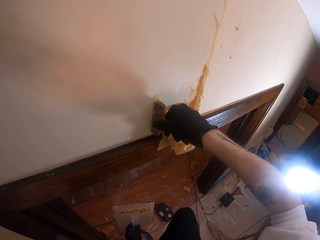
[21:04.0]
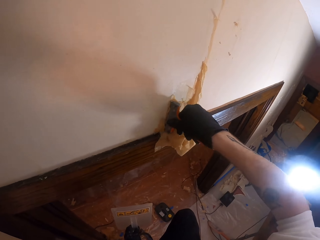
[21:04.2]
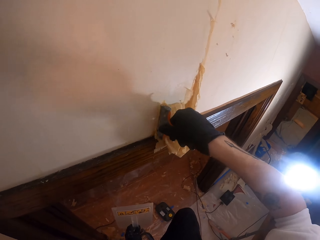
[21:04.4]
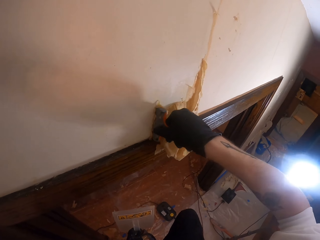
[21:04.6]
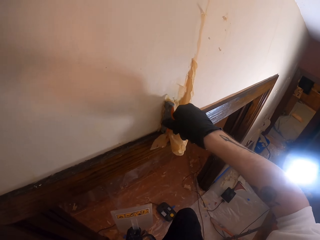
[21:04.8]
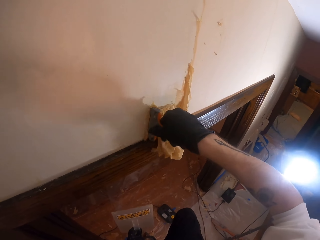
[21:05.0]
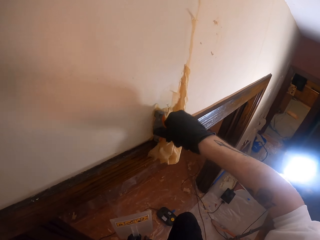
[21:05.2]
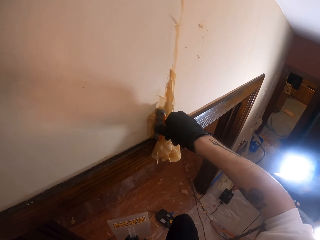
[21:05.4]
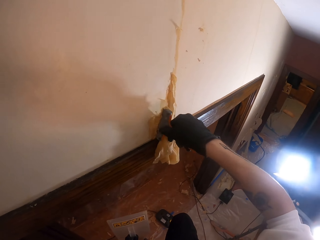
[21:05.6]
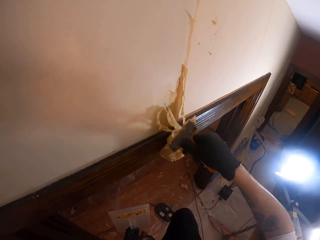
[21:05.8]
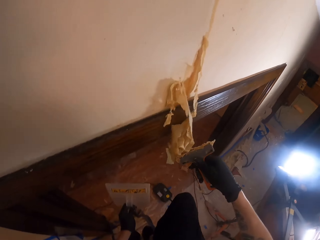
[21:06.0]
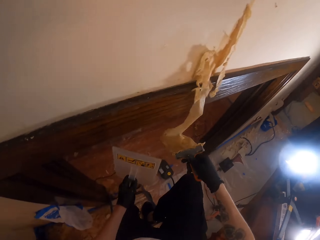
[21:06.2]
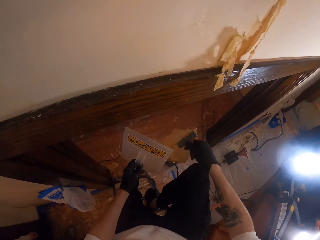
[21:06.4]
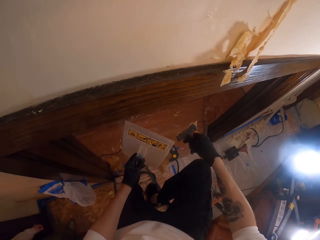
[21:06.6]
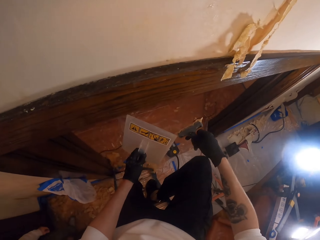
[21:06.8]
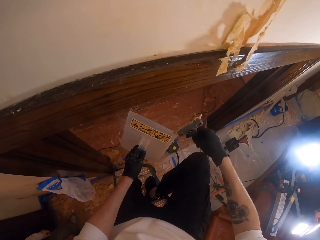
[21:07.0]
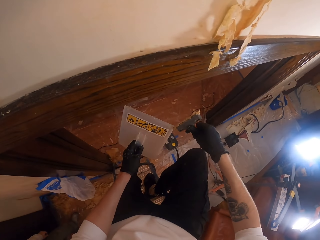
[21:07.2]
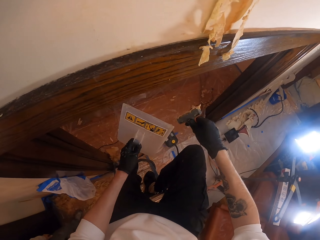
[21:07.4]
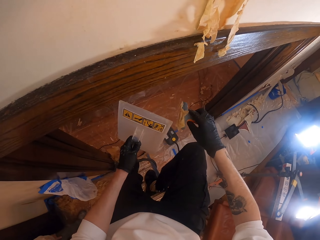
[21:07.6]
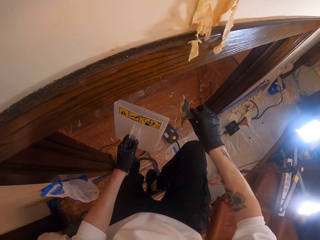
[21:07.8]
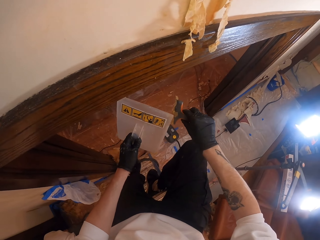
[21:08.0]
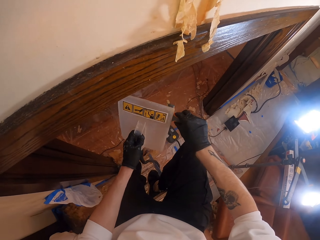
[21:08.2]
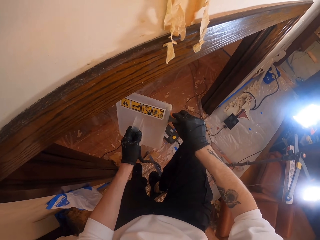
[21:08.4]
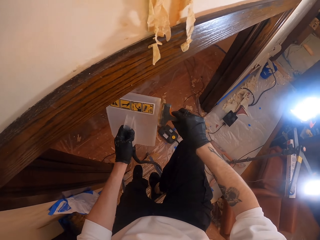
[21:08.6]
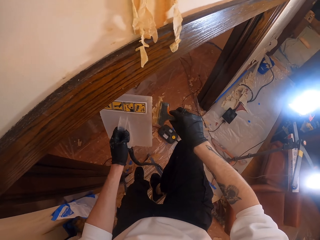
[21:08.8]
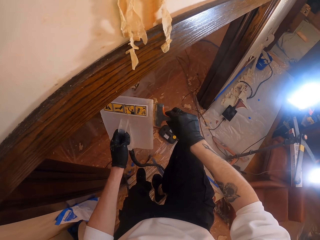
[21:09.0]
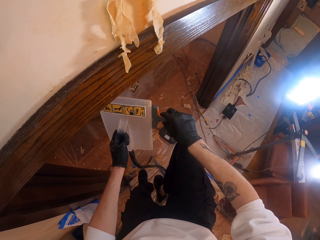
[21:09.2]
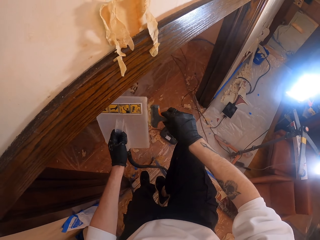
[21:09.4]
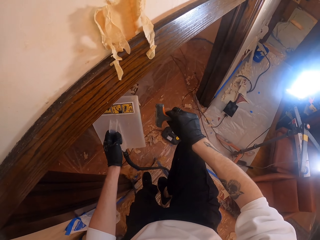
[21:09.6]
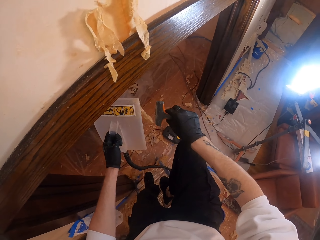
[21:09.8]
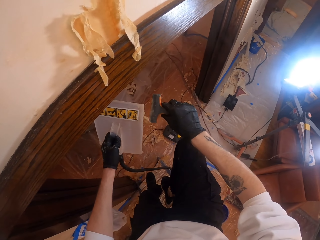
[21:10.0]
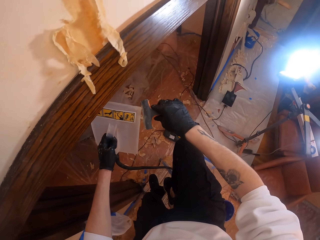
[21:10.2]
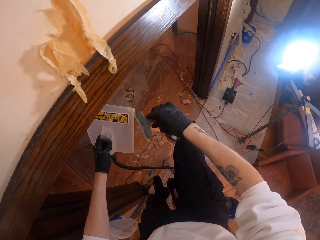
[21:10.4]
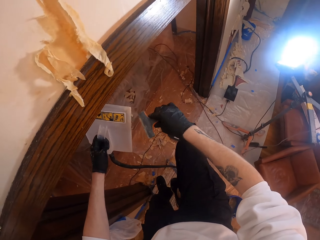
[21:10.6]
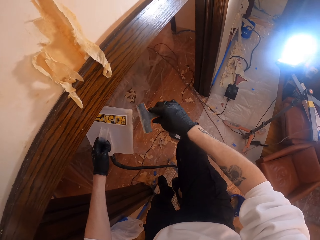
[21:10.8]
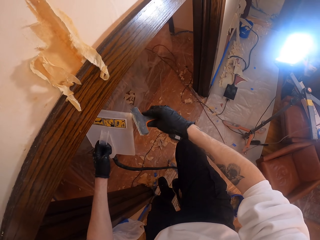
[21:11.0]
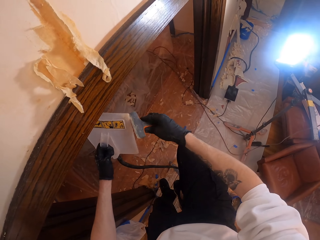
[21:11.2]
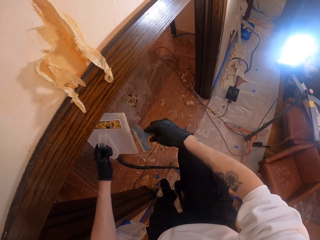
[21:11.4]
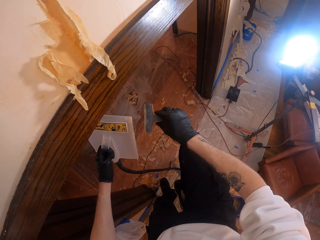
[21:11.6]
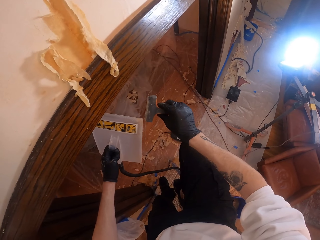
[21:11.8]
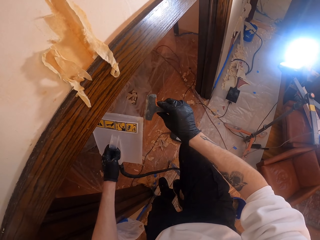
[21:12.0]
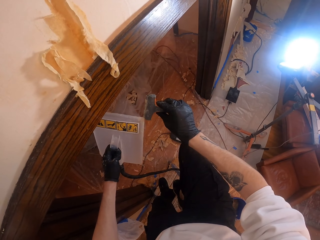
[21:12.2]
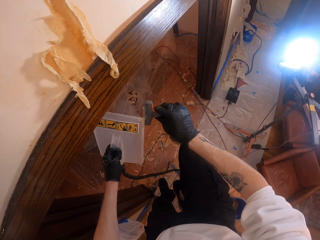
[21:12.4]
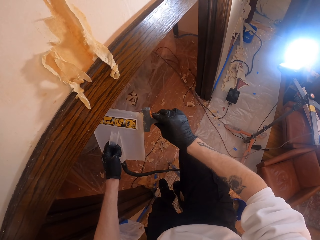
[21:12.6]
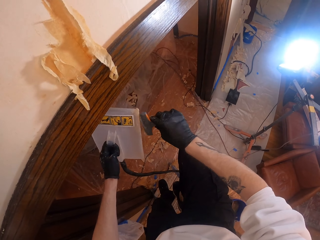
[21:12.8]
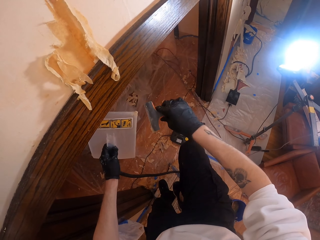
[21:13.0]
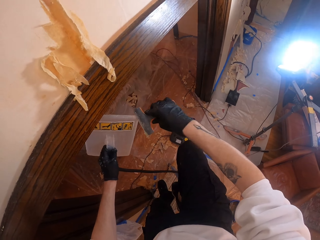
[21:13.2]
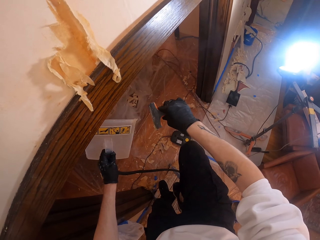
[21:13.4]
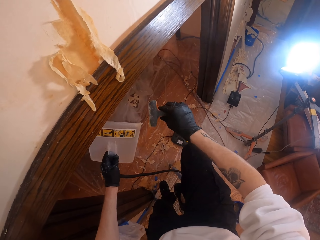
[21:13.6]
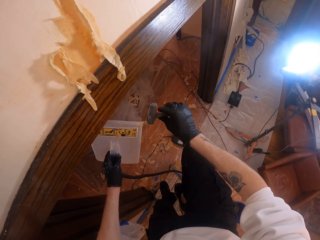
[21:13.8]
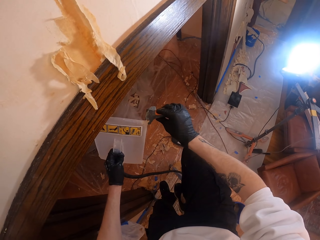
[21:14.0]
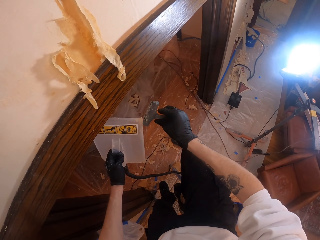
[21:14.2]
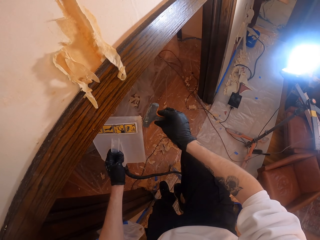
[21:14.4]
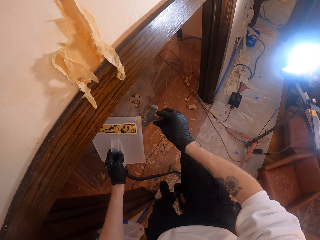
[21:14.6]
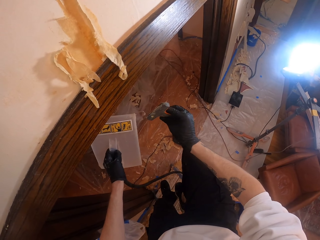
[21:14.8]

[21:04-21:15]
The camera wearer removes the paint scraper from the wall with the right hand. They stare at the paint scraper. They wipe the paint scraper with a steam wallpaper stripper. They remove paint from the scraper. They wipe paint on the steam wallpaper stripper with the paint scraper in the right hand. They wipe the paint scraper with the steam wallpaper stripper.

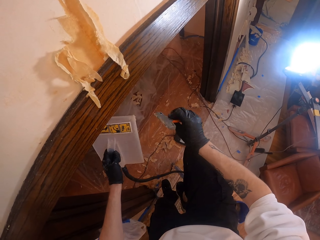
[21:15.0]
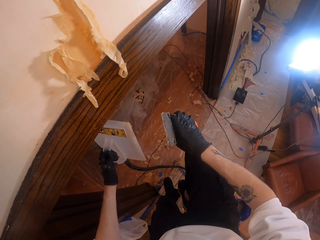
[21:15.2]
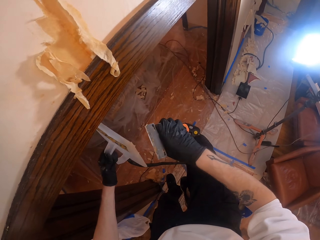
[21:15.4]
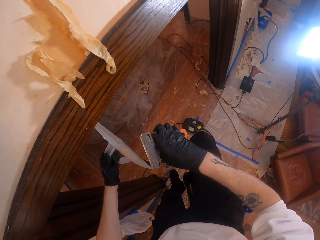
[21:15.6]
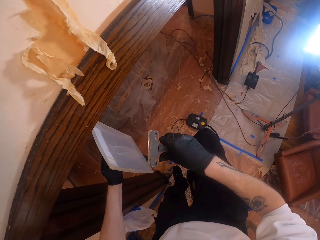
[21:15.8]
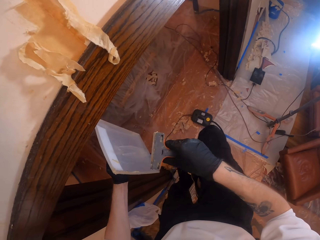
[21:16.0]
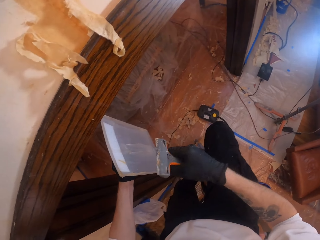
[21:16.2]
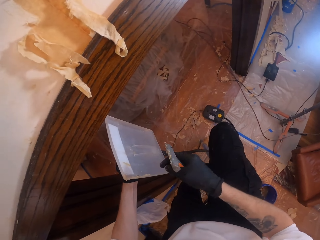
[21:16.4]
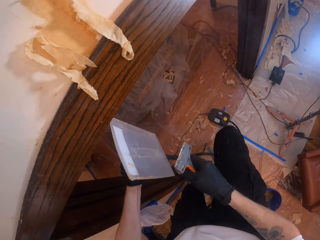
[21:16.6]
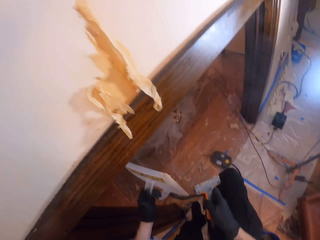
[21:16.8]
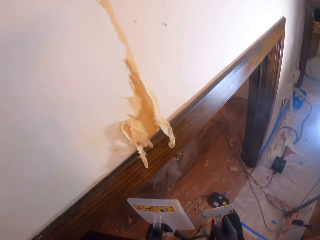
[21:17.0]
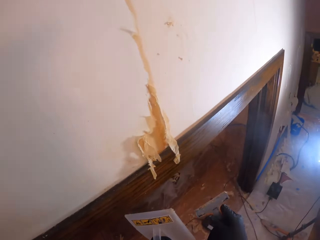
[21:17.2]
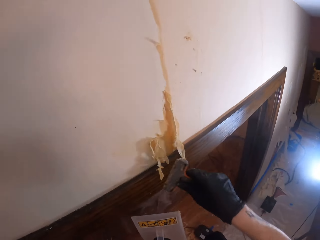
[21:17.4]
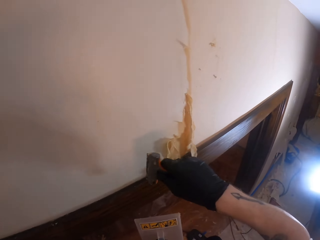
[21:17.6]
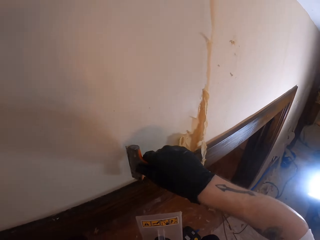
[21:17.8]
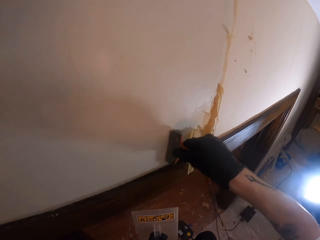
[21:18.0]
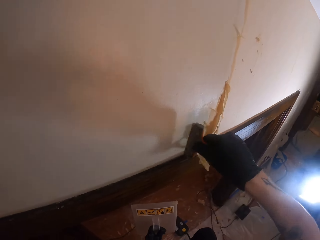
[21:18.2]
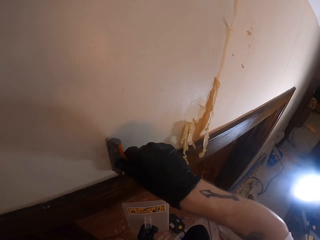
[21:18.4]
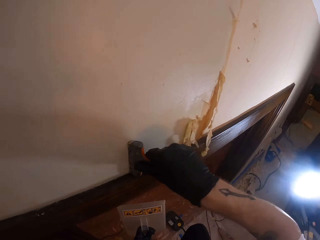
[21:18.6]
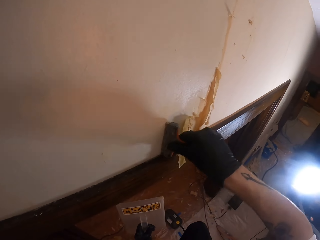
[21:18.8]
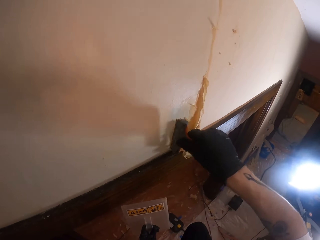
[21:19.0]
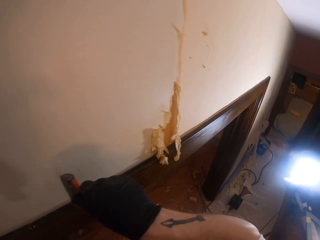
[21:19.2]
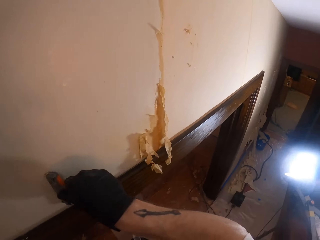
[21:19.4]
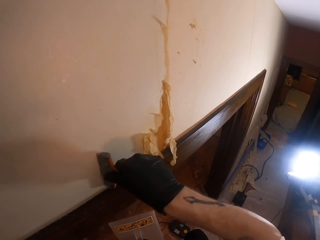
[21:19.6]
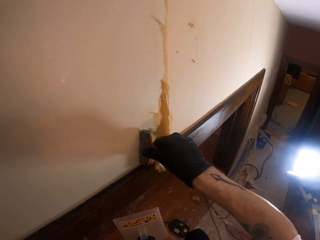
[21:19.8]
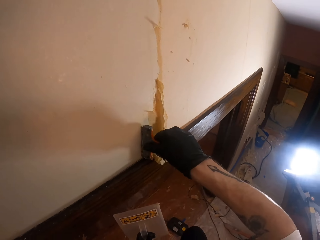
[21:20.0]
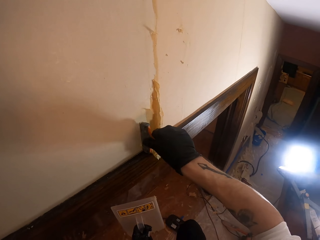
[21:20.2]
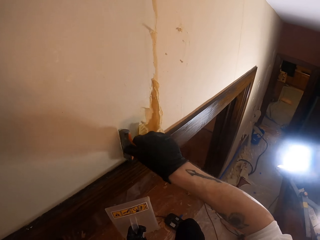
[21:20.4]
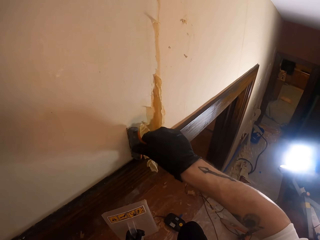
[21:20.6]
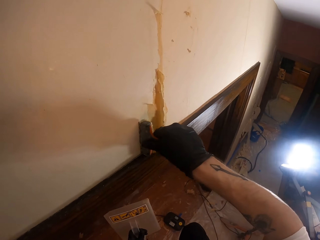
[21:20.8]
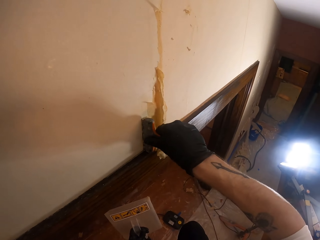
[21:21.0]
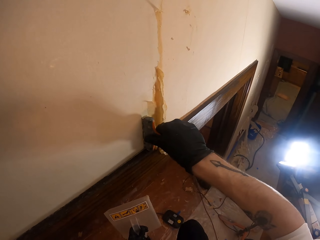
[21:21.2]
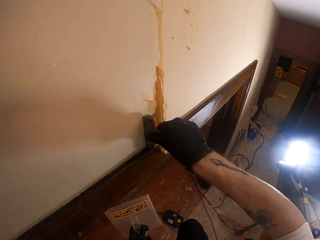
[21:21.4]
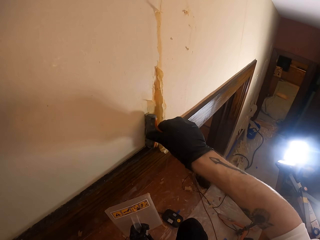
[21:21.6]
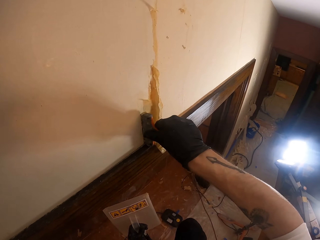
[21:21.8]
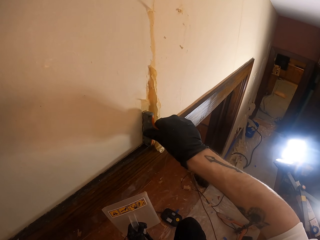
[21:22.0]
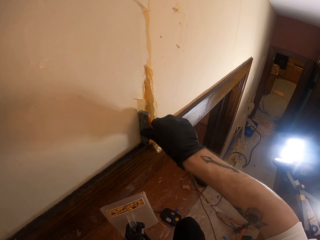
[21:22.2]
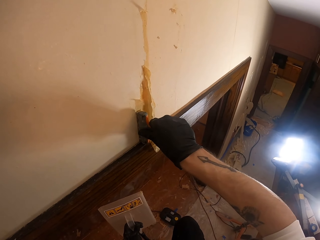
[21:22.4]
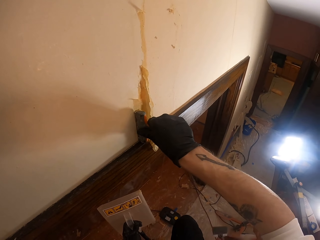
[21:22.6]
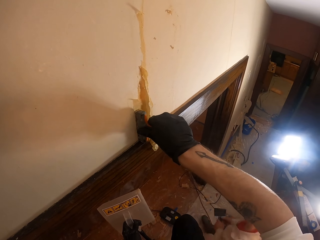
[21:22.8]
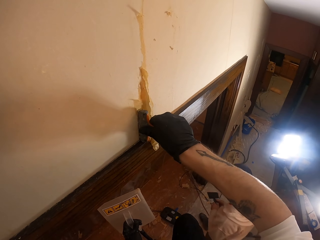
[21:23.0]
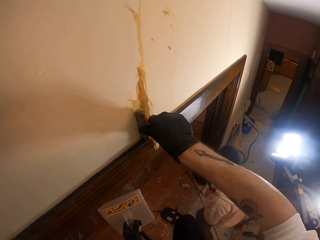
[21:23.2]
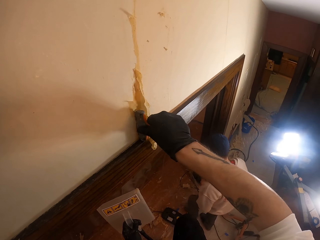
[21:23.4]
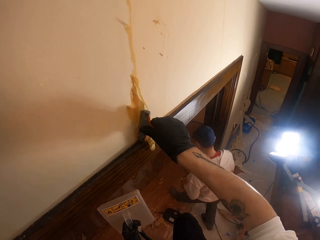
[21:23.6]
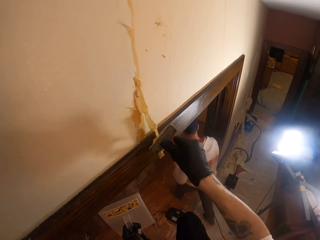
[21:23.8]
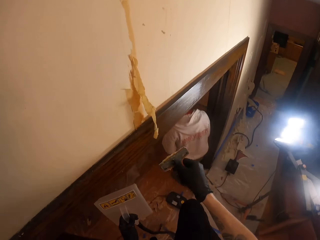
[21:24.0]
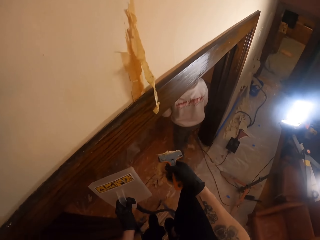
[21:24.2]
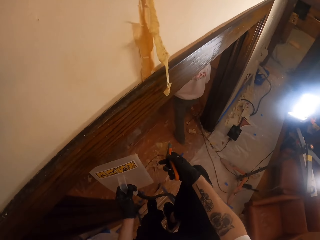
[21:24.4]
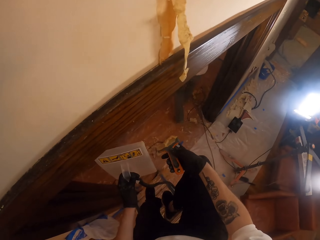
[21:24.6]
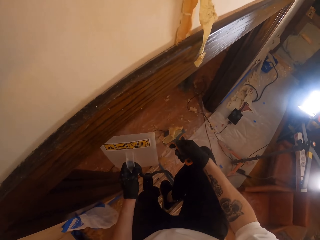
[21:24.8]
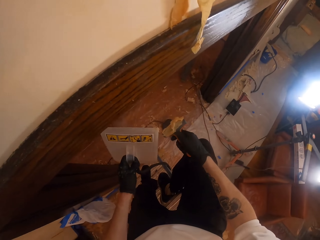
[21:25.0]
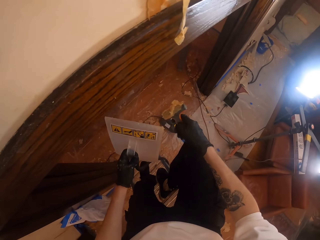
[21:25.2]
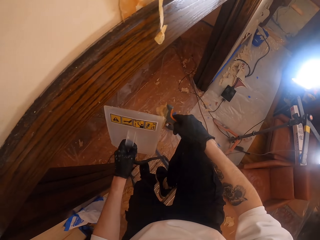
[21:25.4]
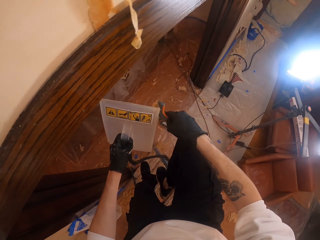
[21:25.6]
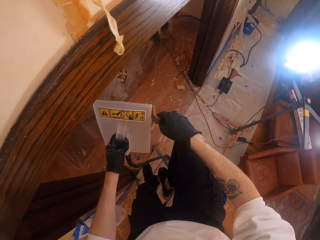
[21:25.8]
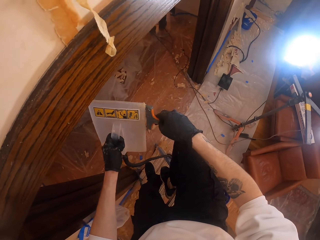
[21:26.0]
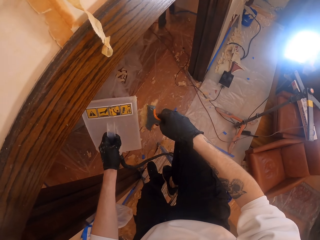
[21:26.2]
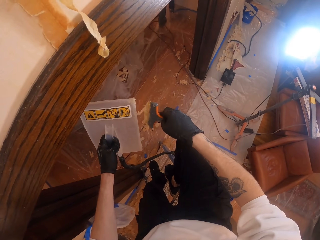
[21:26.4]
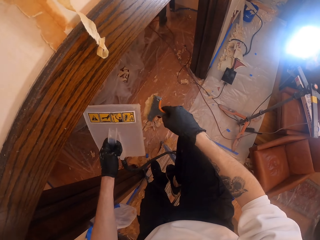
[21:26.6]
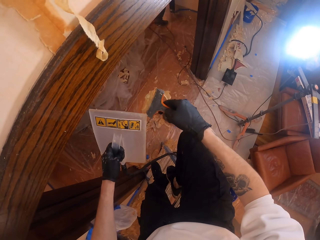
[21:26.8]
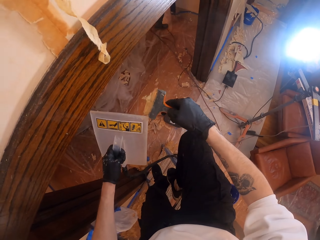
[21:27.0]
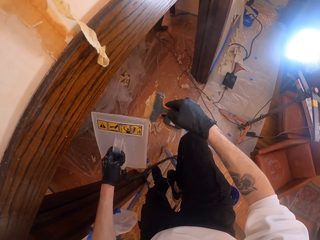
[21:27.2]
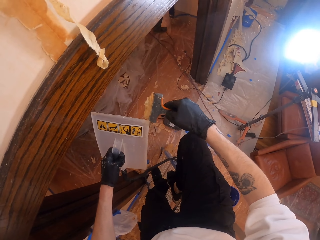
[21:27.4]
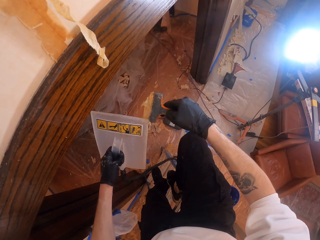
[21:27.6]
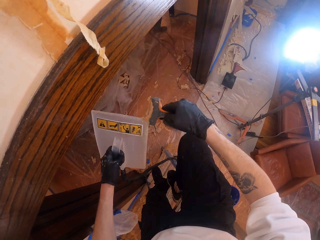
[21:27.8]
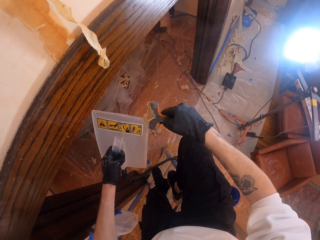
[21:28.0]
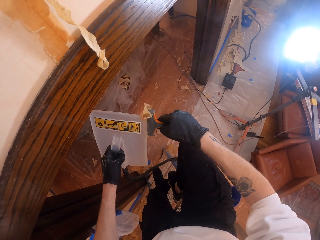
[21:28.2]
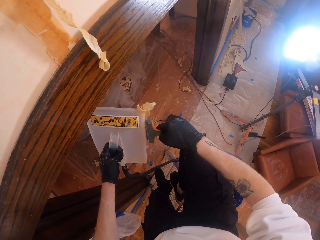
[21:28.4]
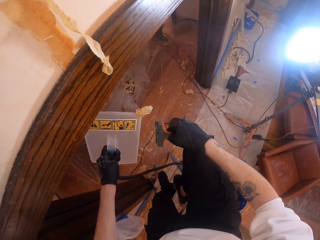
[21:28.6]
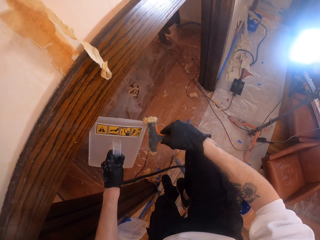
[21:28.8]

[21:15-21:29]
The camera wearer stares at the steam wallpaper stripper in the left hand. They stare around. They scuff the wall paint with a paint scraper. They remove the paint coat from the wall. A man walks around. The camera wearer removes the paint scraper from the wall with the right hand. They wipe the paint scraper with the steam wallpaper stripper. They remove paint from the scraper.
